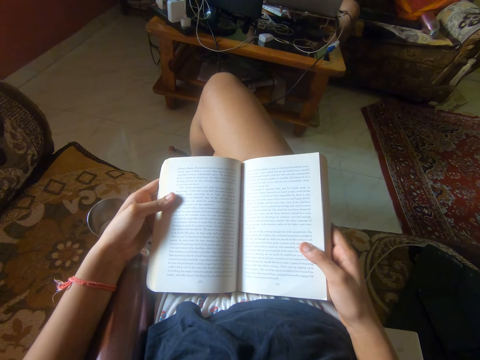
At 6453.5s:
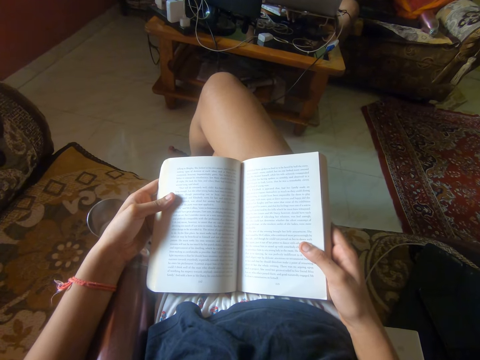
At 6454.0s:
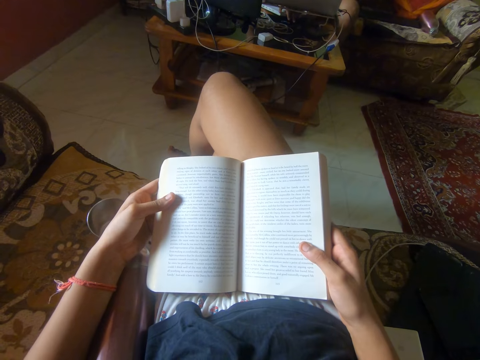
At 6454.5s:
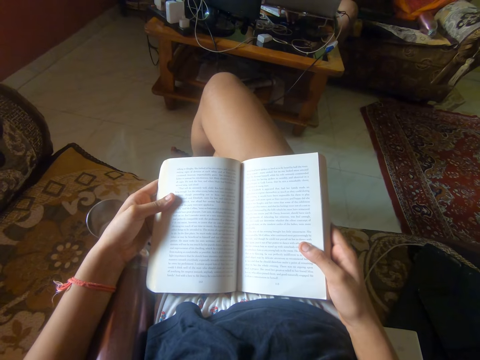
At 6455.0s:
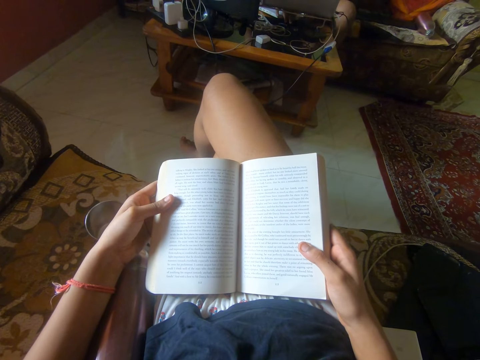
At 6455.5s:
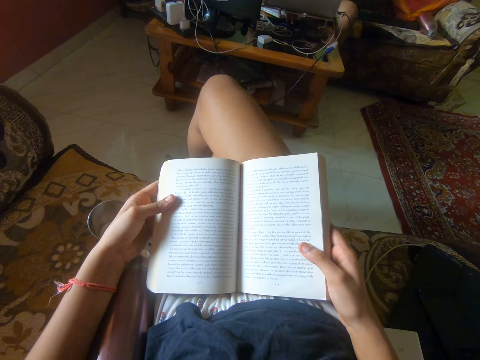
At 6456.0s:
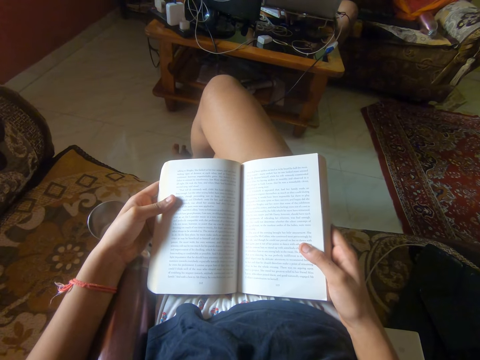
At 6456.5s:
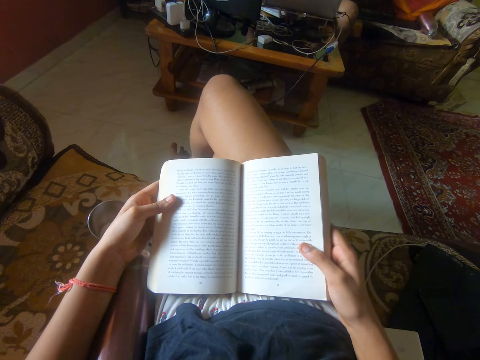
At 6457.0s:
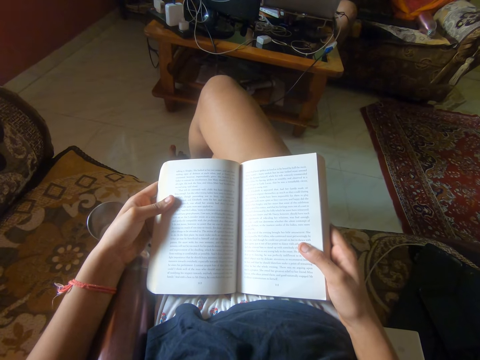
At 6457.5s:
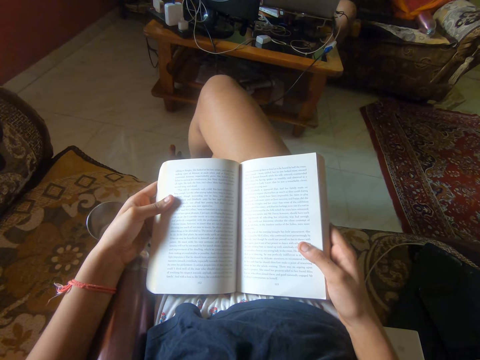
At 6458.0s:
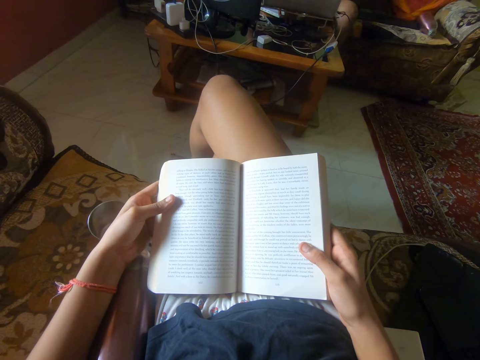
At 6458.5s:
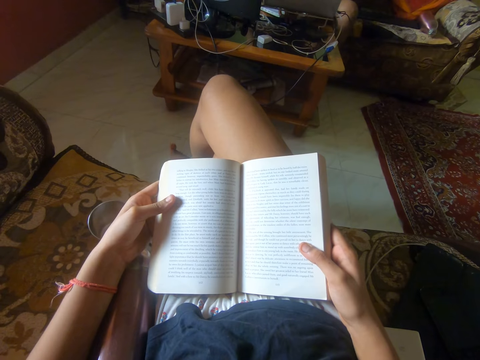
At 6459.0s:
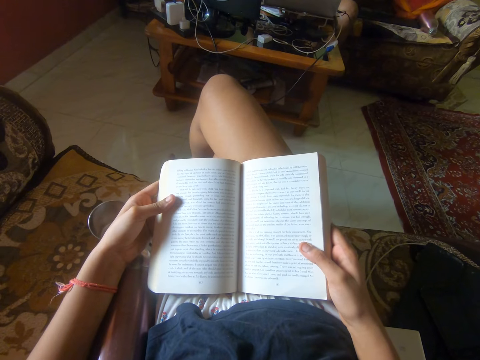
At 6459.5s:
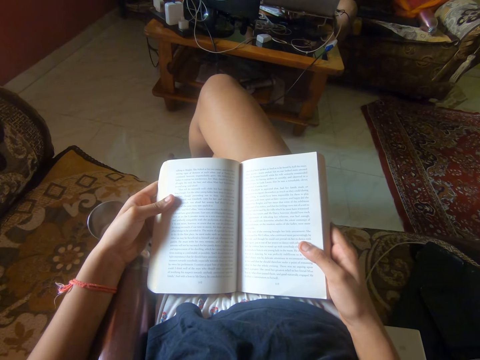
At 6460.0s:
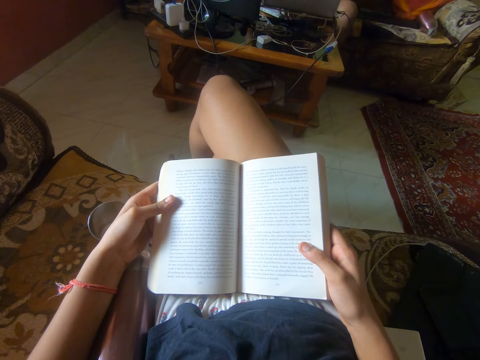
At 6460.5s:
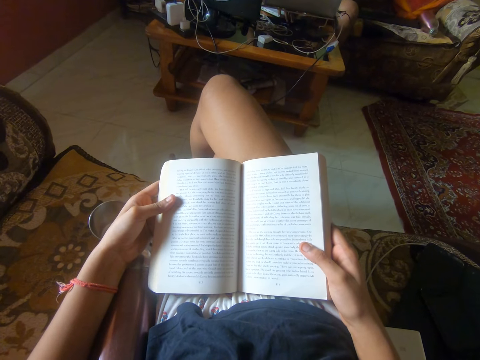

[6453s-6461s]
The camera wearer moves her leg.

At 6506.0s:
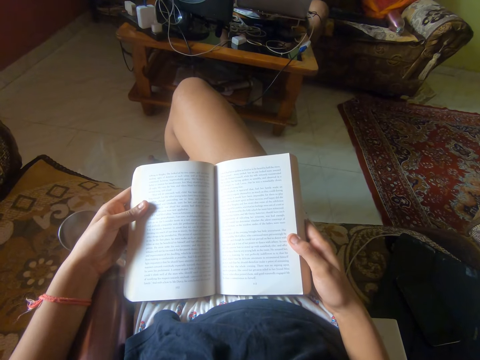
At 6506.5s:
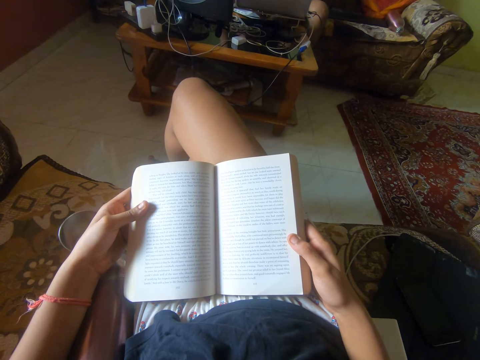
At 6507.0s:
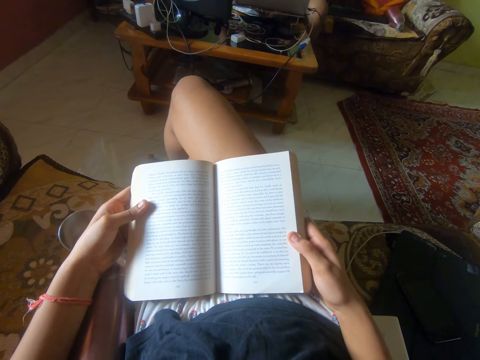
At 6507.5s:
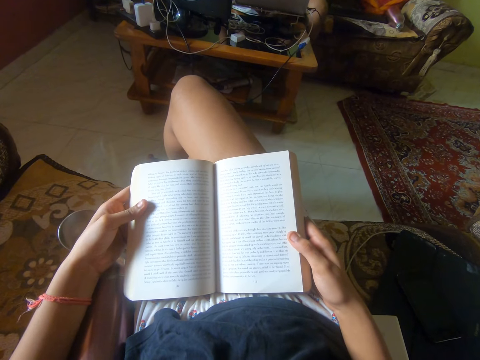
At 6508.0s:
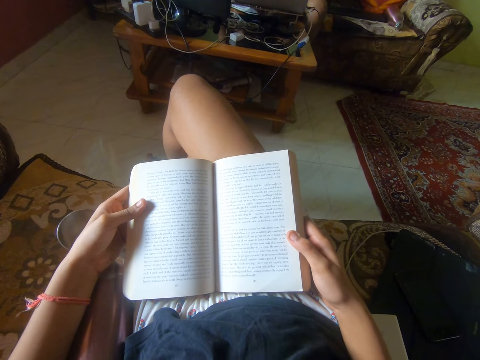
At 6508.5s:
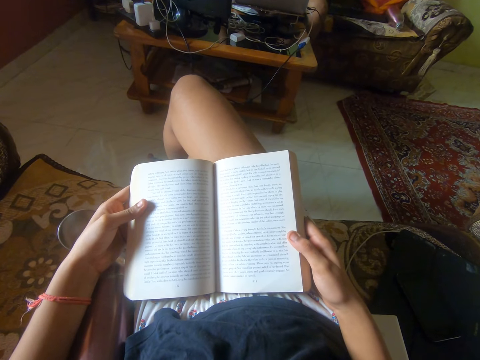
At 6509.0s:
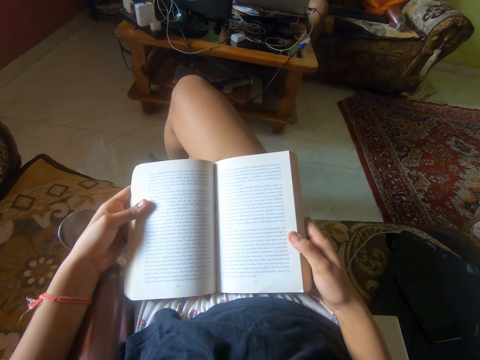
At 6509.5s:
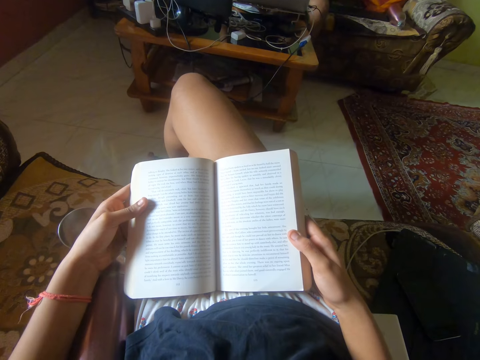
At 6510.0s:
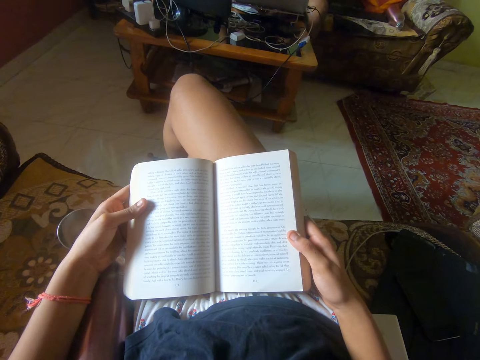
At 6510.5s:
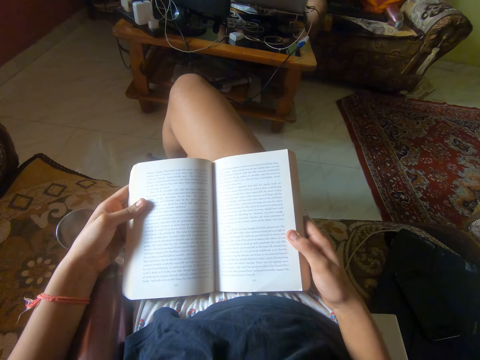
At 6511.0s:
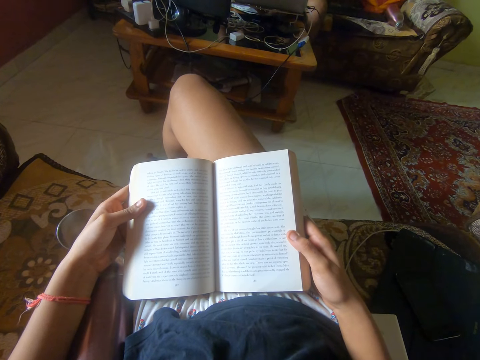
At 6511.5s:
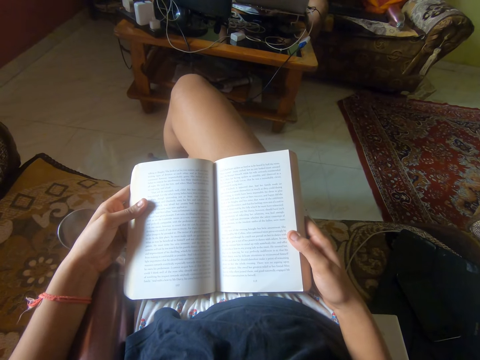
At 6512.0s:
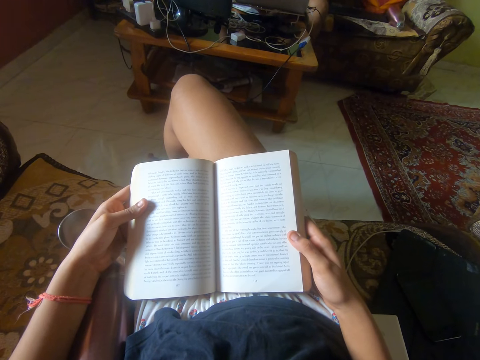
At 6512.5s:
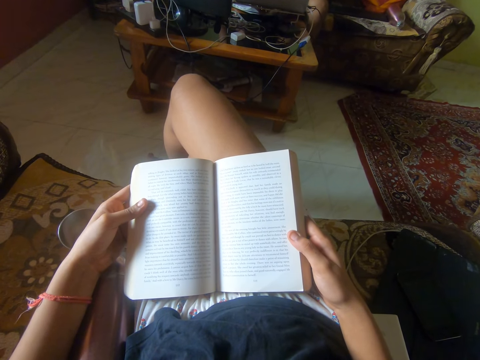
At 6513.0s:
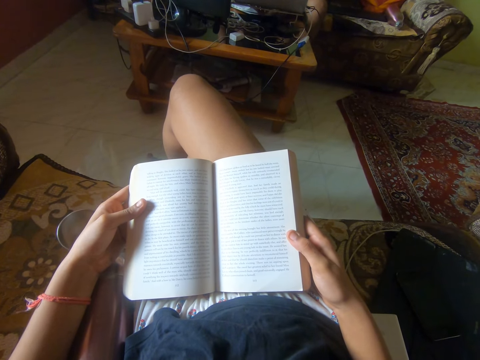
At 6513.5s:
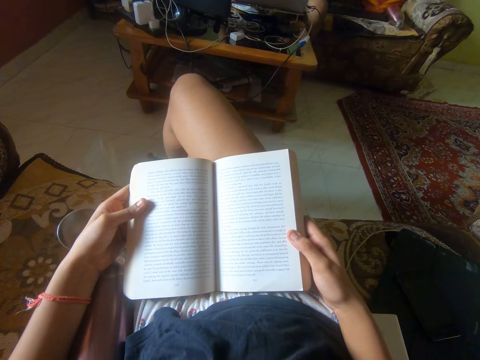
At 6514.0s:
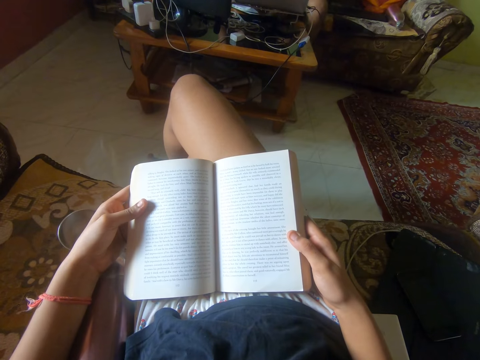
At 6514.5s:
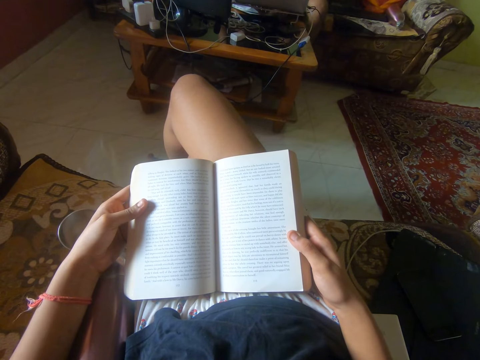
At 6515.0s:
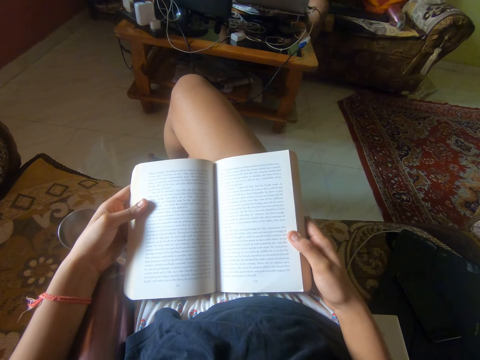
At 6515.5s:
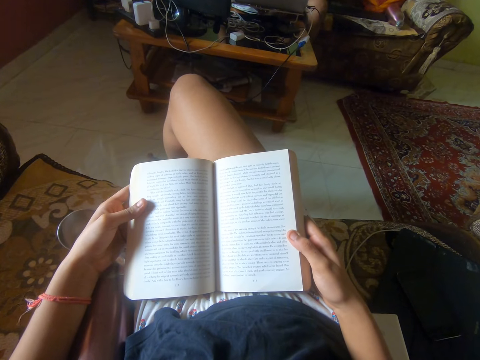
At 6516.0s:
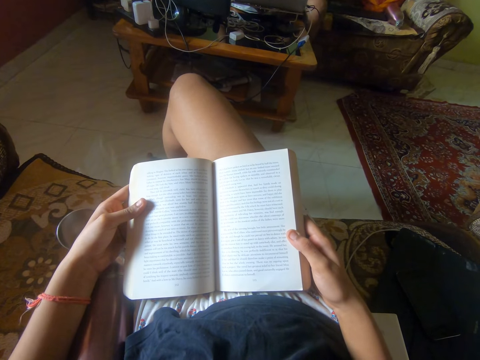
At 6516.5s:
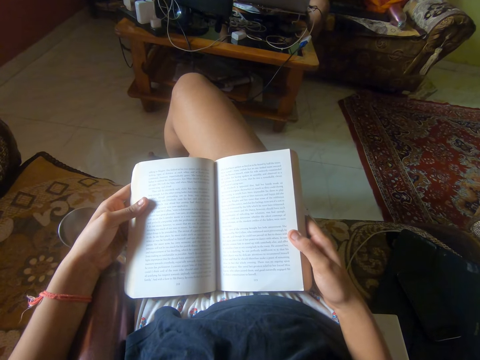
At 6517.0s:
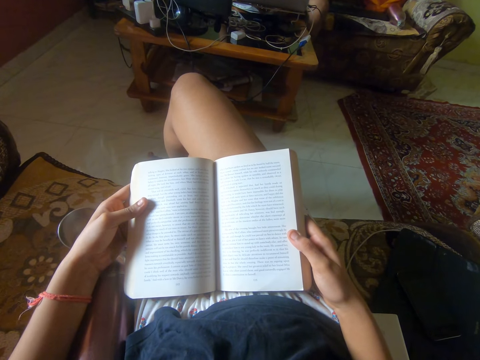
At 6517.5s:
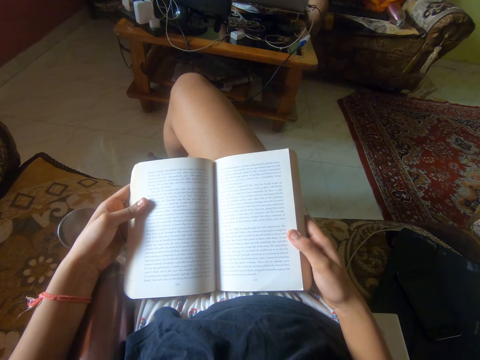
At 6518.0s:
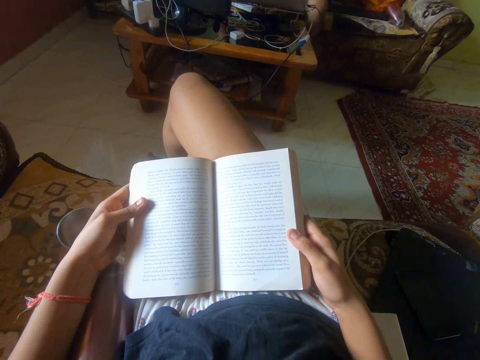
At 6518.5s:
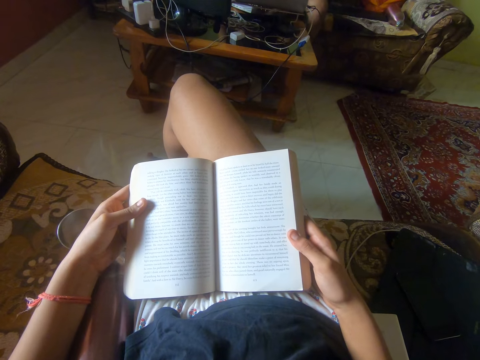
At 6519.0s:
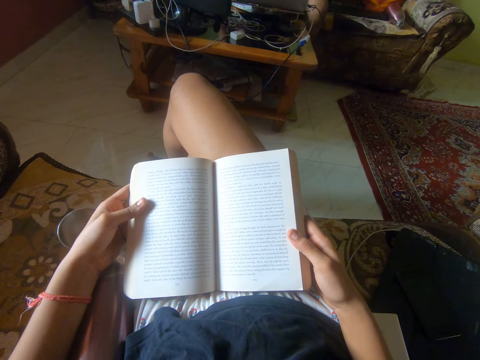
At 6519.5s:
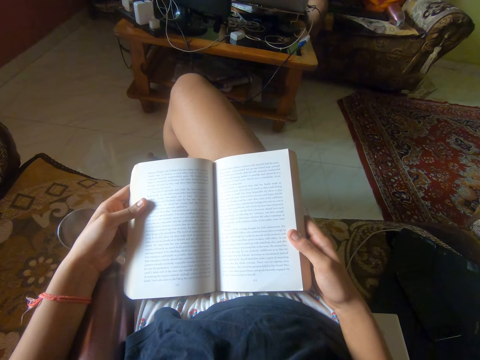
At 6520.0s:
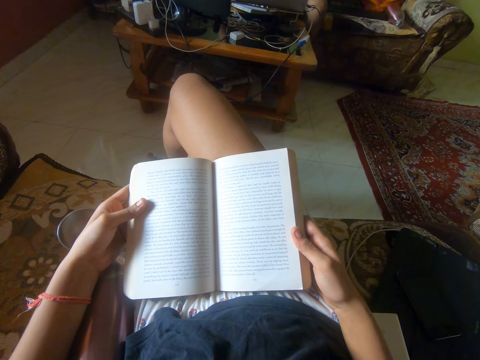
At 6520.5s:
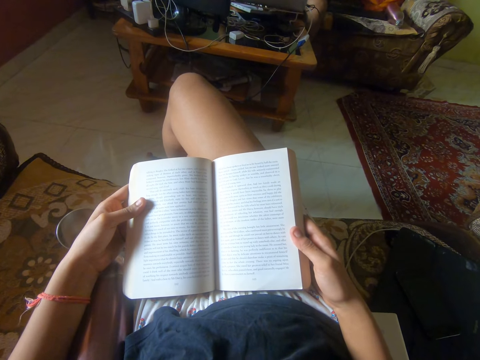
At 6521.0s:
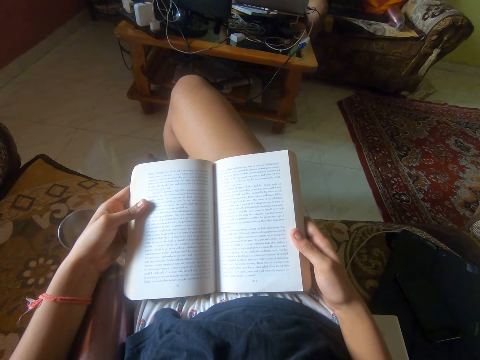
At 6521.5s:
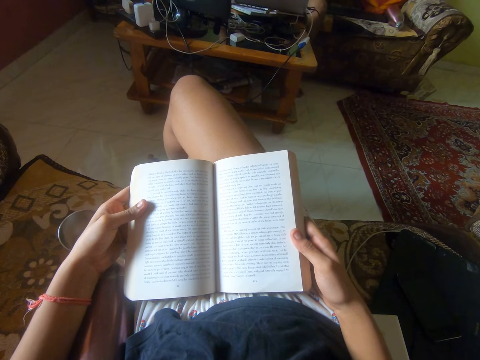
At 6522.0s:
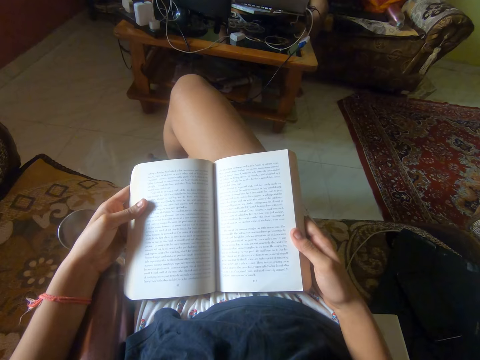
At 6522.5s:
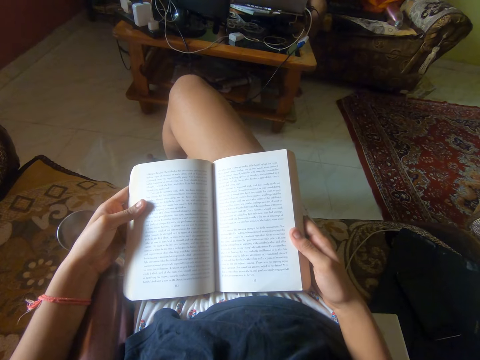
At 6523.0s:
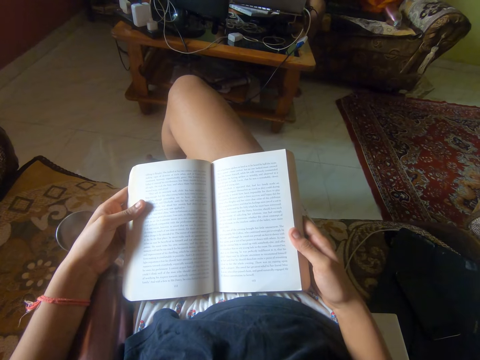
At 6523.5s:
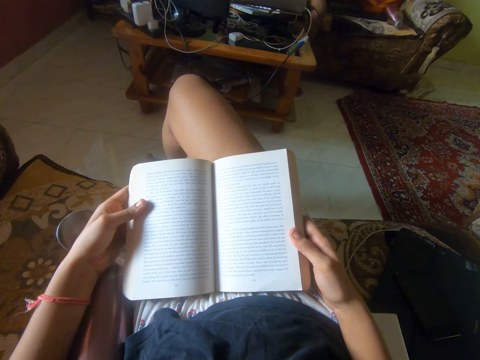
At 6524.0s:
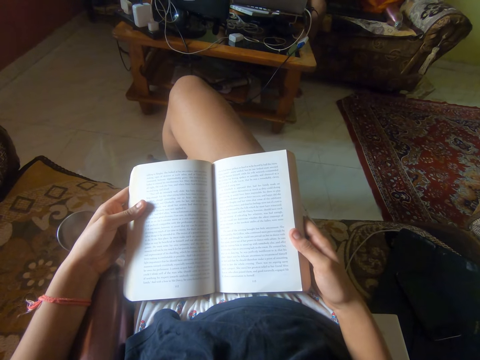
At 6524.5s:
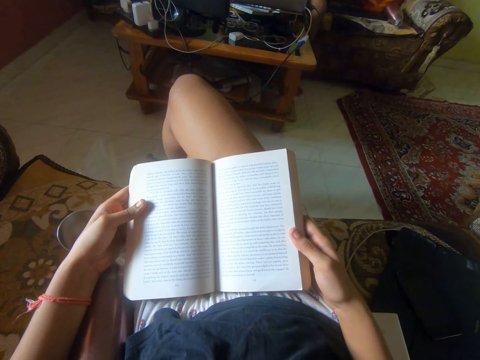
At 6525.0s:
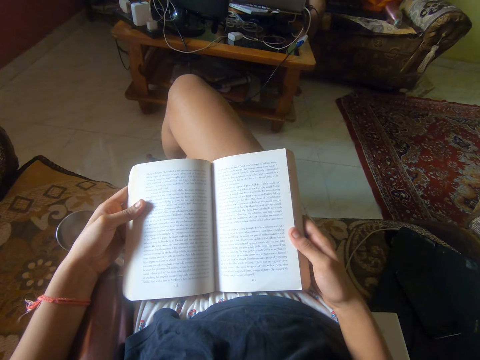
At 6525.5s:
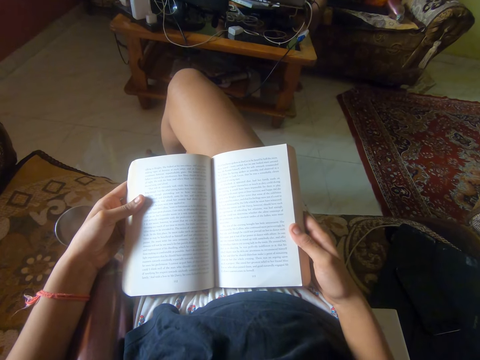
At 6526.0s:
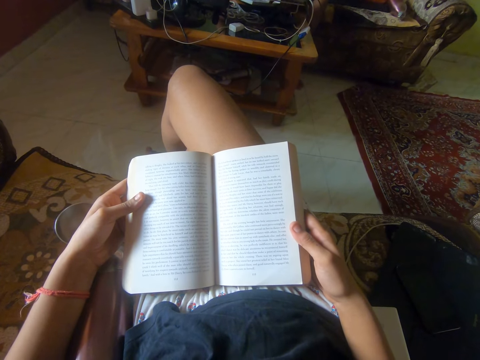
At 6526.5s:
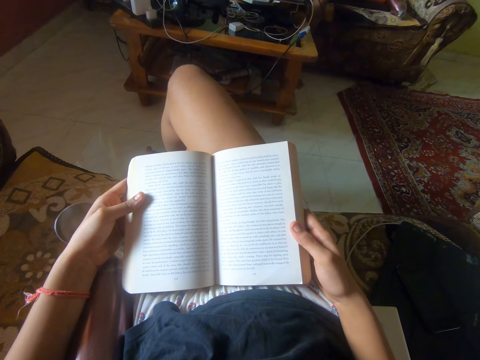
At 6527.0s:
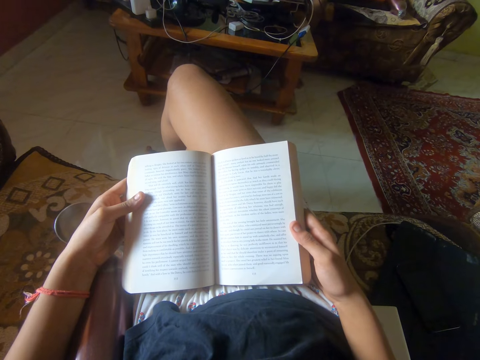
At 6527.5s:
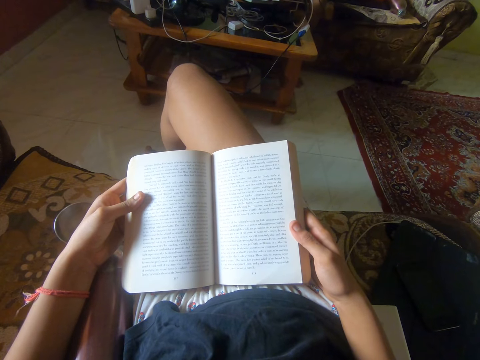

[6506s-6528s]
The camera wearer looks at the book. A man converses from the background. The camera wearer looks at the book. They read the book.
